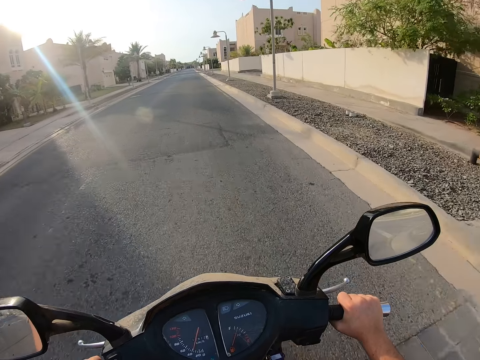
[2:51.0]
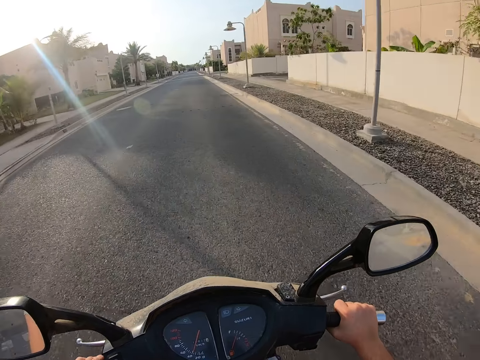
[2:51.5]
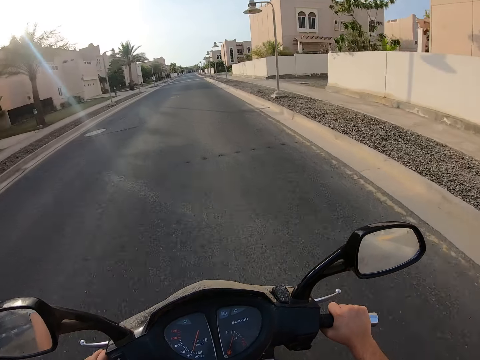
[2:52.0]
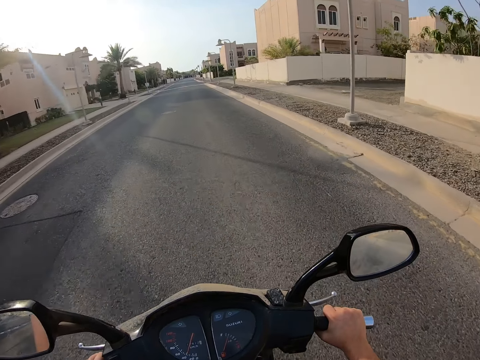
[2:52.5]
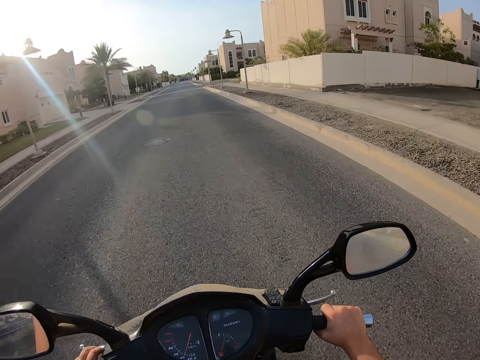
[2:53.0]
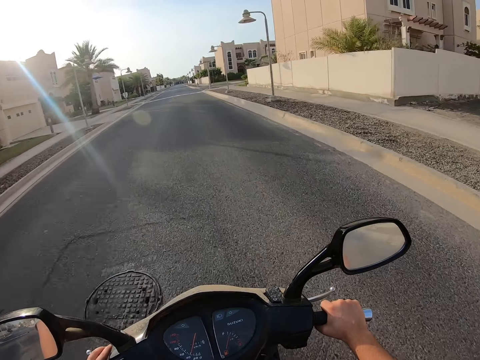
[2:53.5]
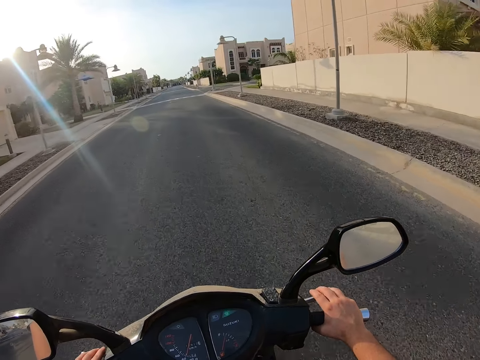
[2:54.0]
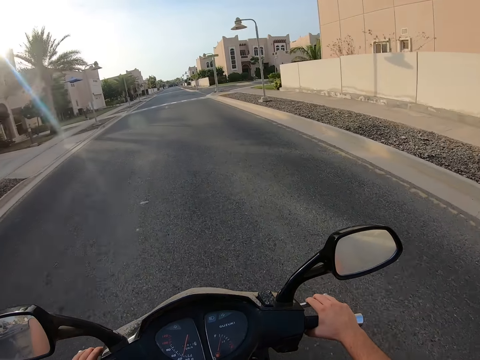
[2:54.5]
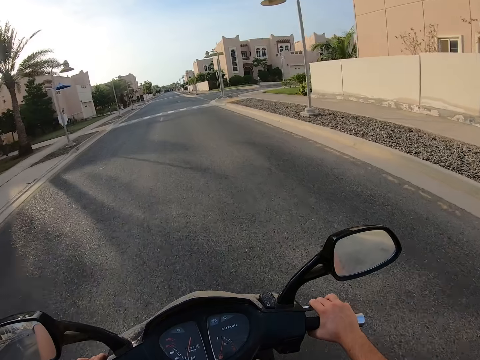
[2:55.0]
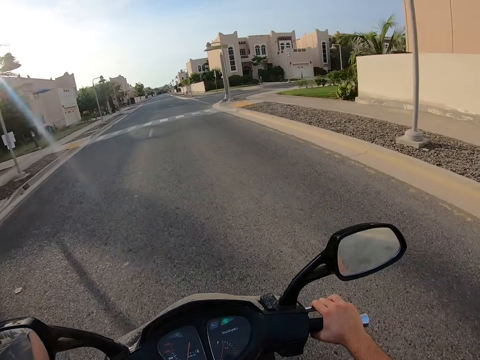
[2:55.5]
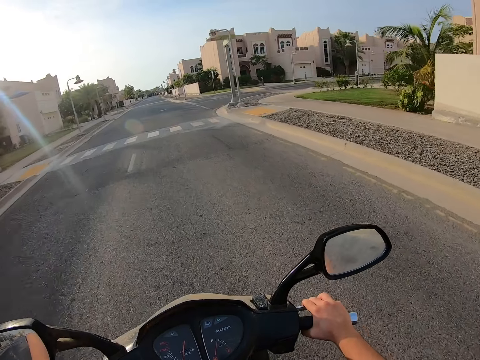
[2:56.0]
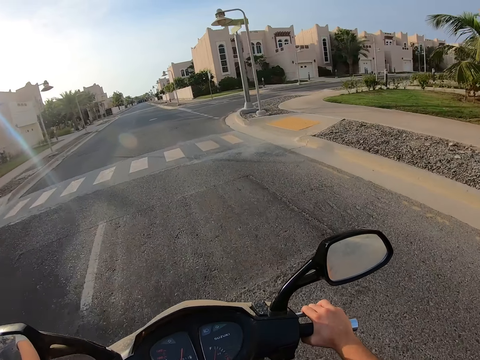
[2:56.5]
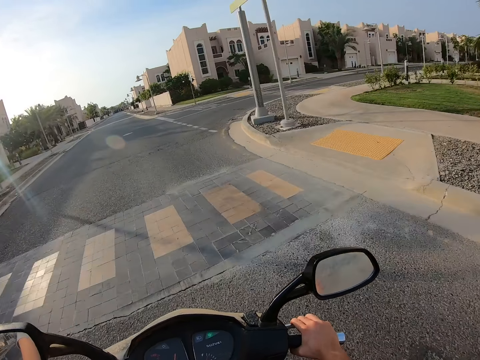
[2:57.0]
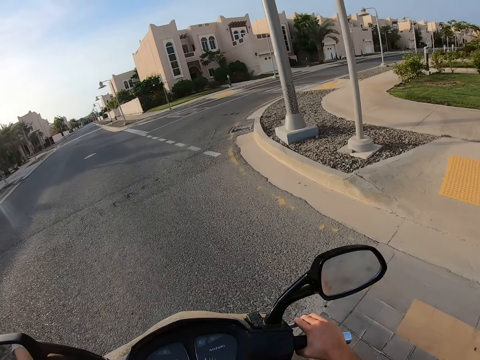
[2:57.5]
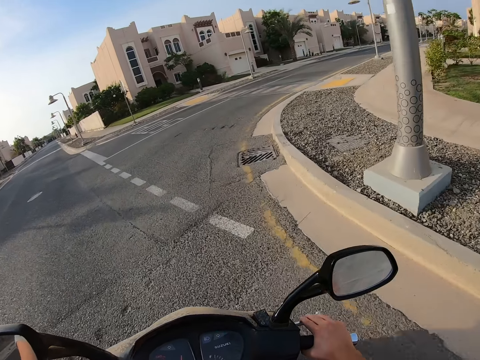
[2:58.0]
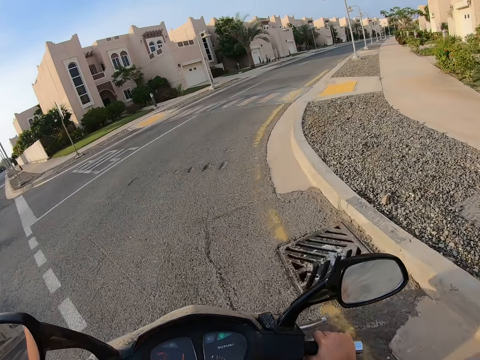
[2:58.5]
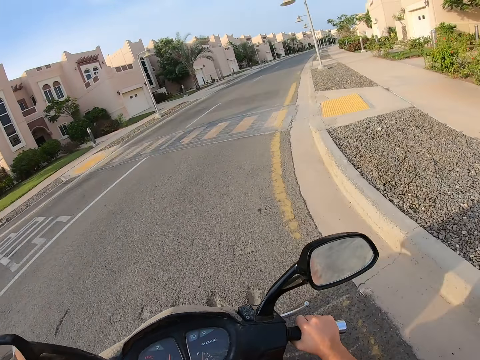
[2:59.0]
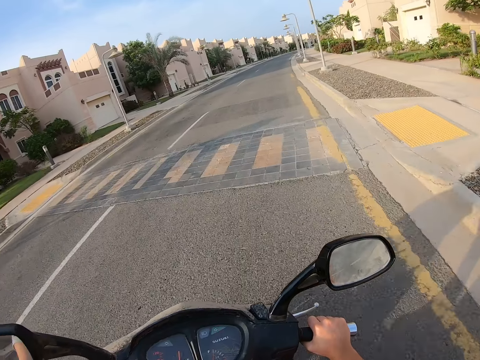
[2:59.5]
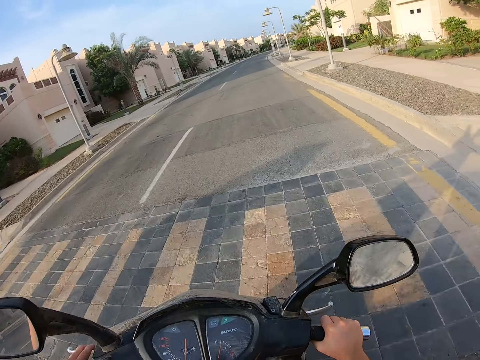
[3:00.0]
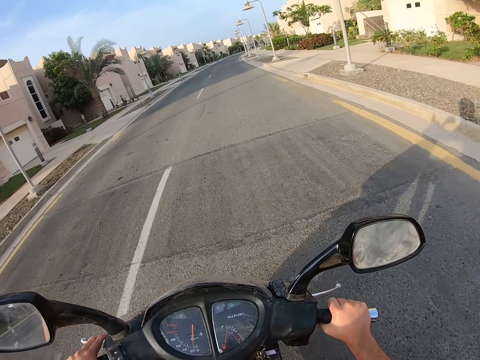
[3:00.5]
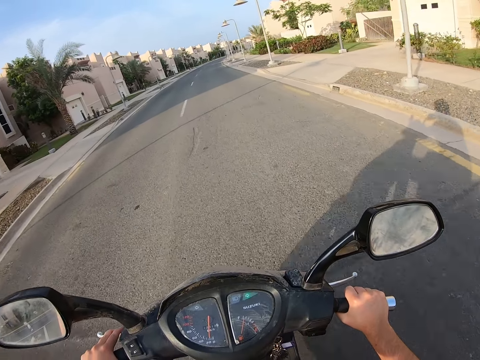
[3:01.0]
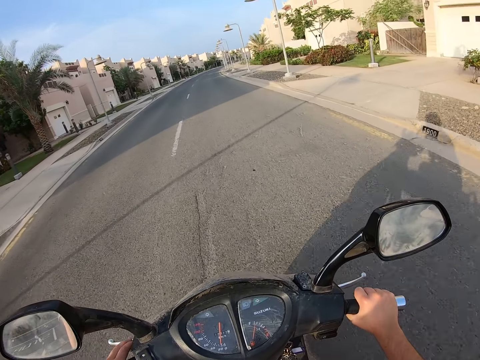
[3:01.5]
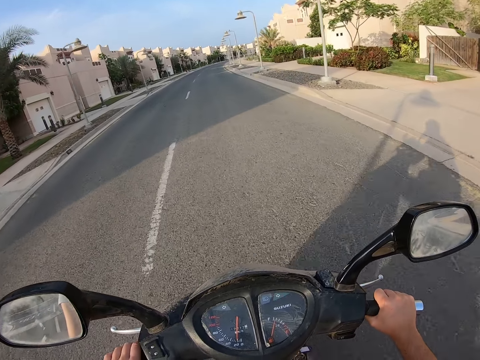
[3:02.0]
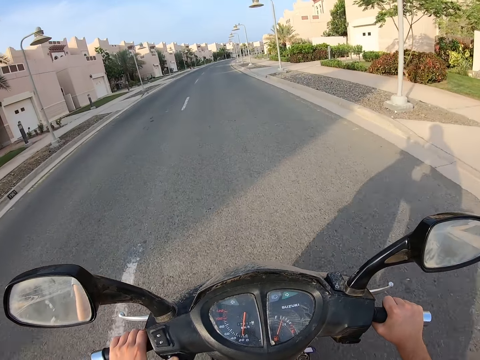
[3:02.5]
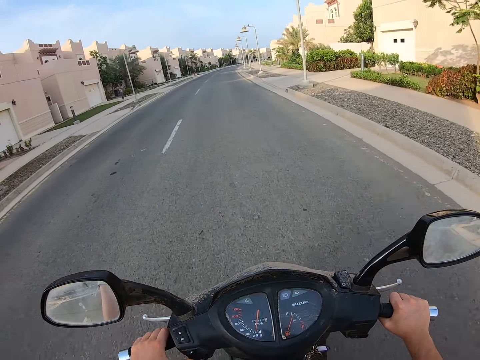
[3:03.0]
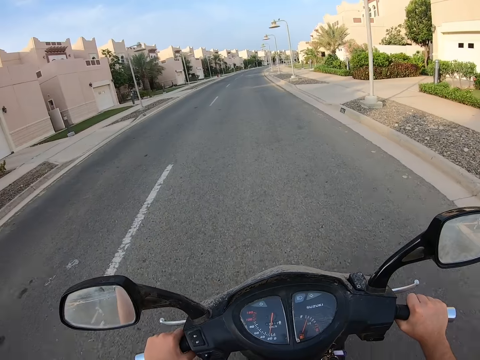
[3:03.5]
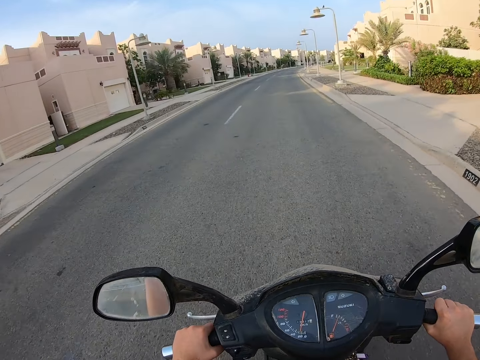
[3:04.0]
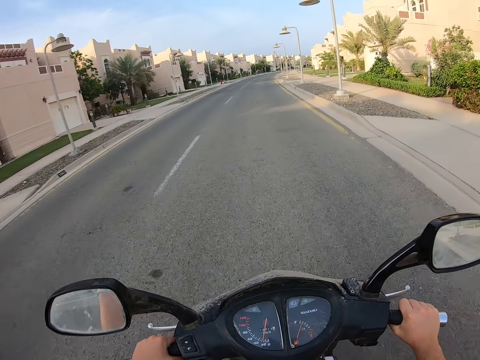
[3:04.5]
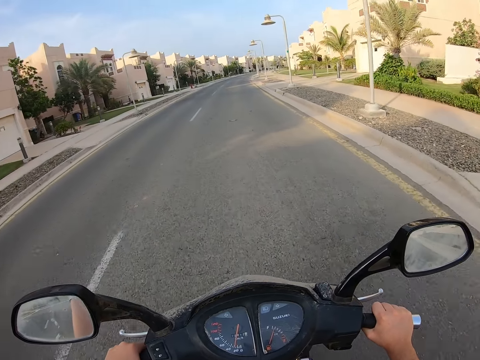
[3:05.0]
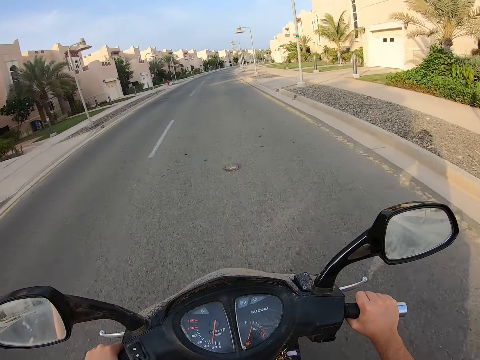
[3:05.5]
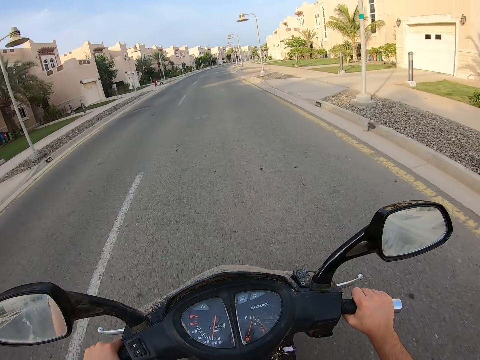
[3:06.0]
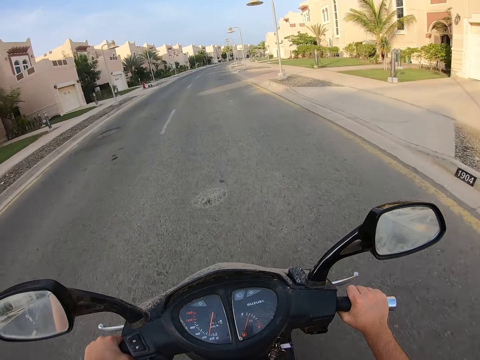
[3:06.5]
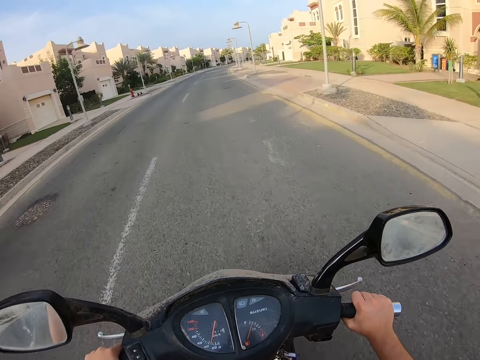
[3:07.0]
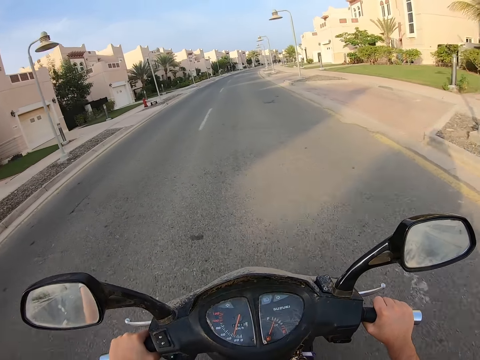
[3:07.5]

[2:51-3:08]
The camera wearer adjusts his right hand. He adjusts his left hand.

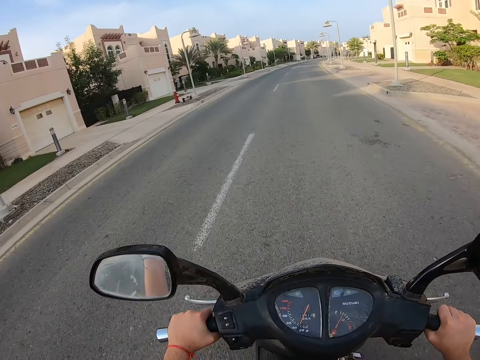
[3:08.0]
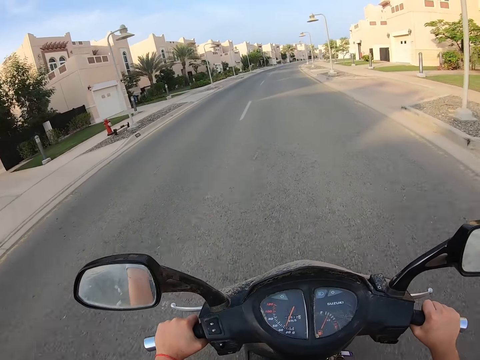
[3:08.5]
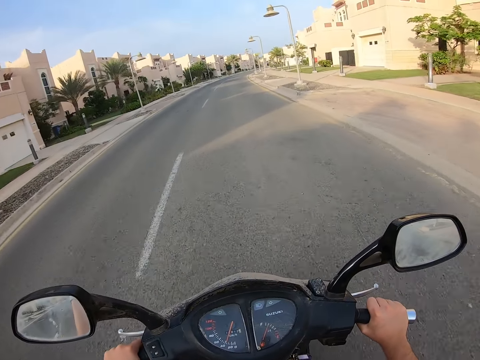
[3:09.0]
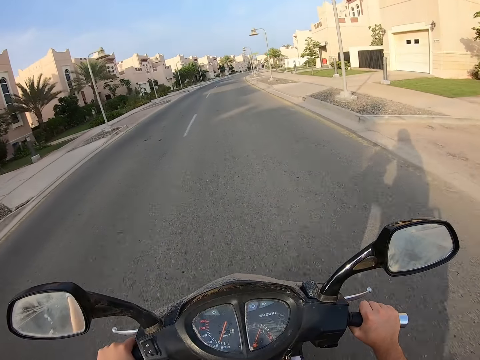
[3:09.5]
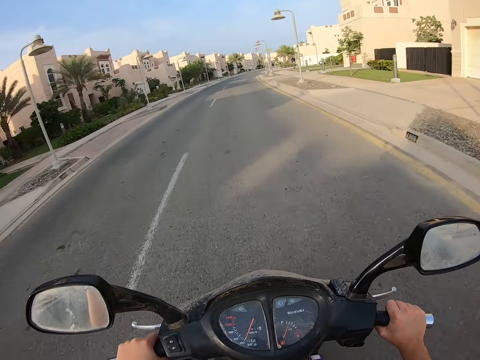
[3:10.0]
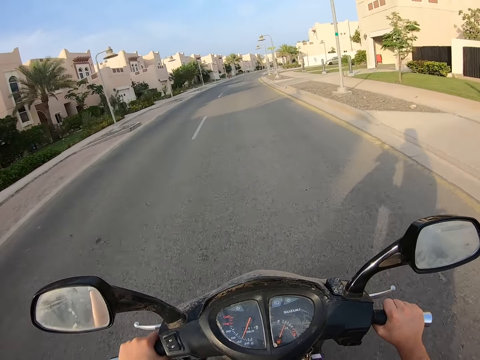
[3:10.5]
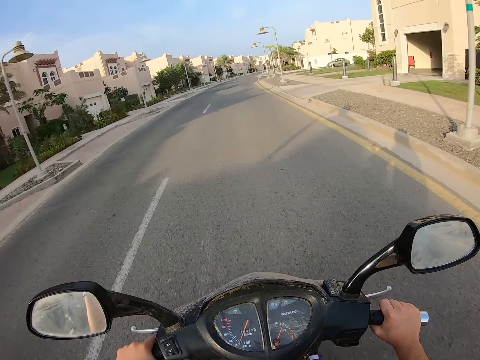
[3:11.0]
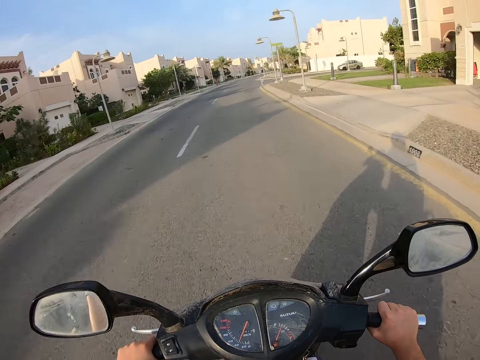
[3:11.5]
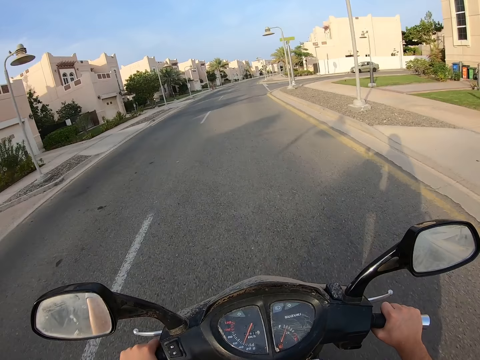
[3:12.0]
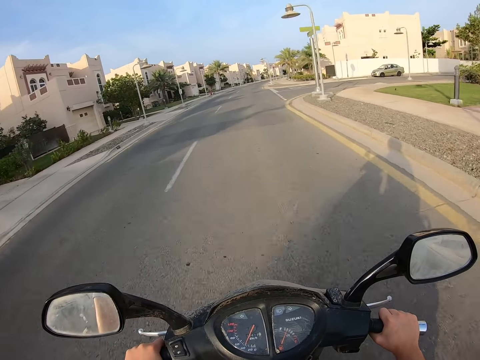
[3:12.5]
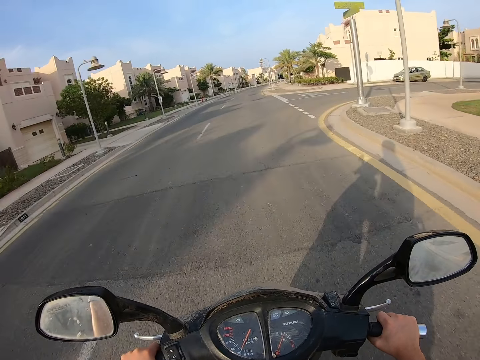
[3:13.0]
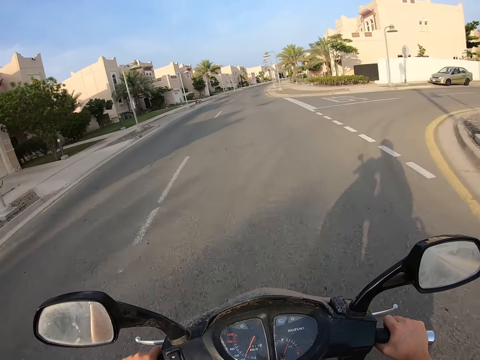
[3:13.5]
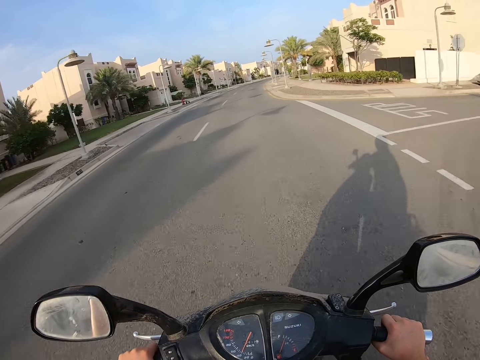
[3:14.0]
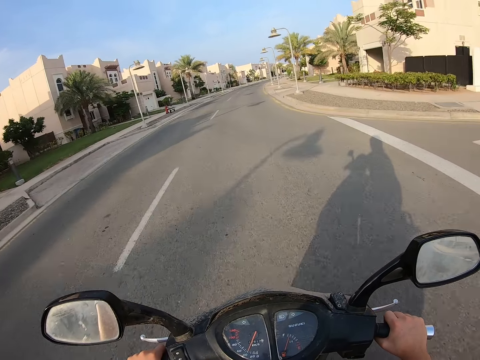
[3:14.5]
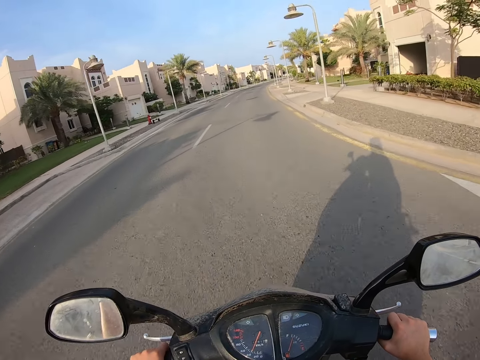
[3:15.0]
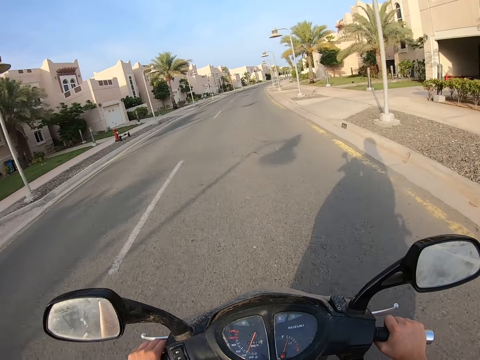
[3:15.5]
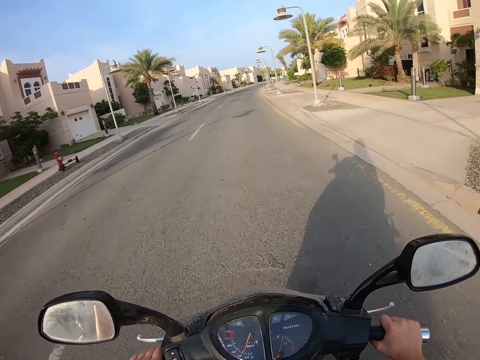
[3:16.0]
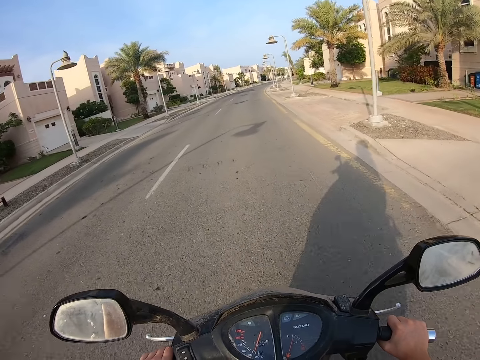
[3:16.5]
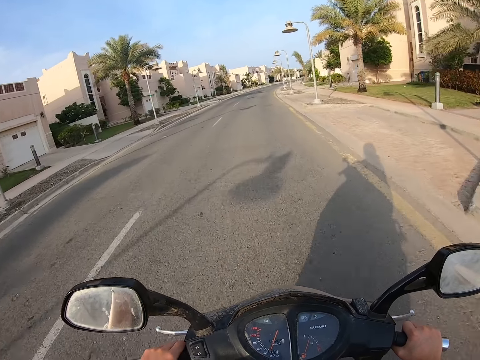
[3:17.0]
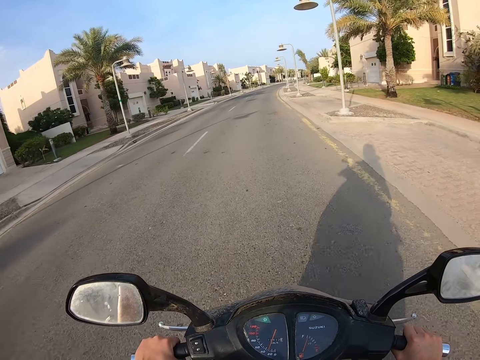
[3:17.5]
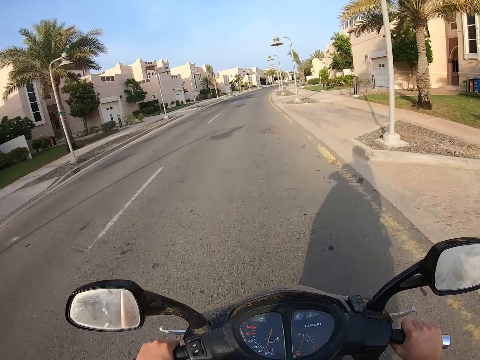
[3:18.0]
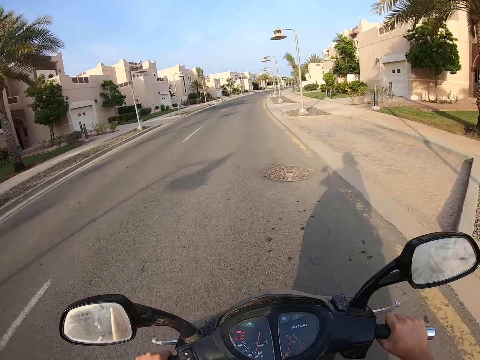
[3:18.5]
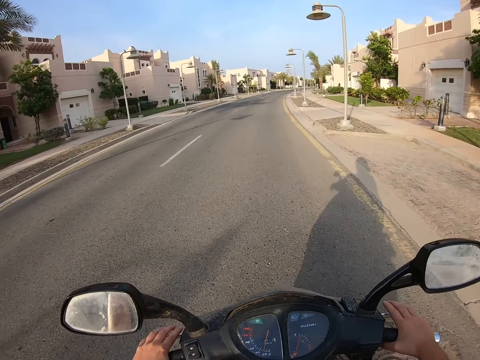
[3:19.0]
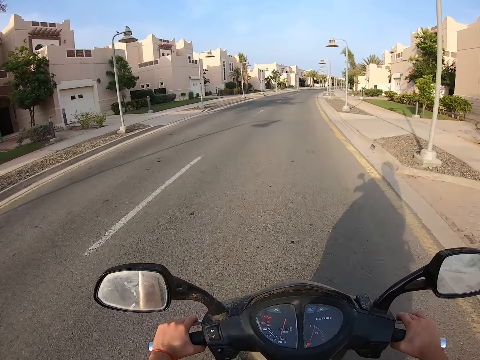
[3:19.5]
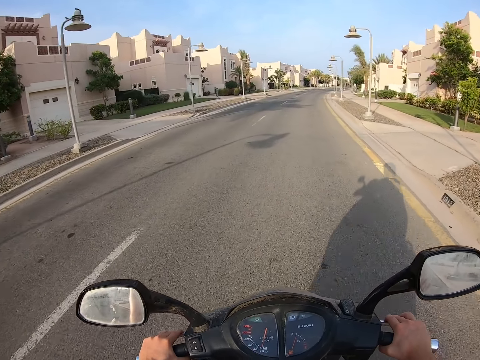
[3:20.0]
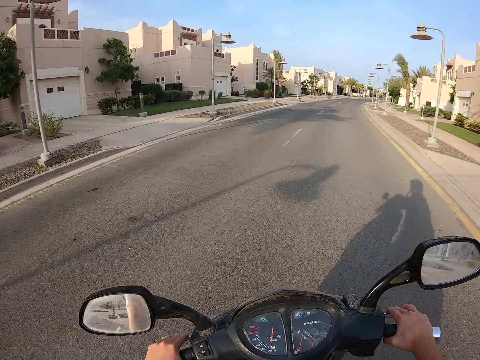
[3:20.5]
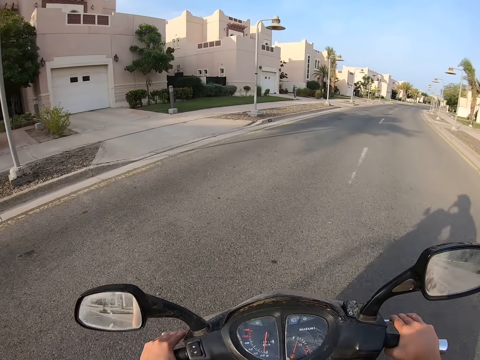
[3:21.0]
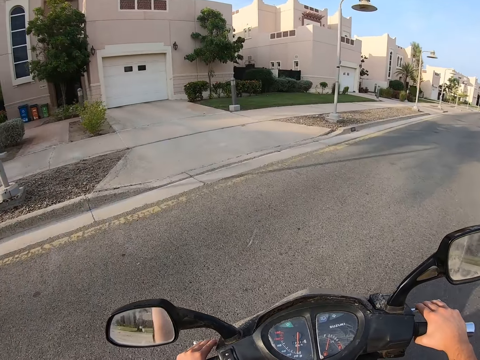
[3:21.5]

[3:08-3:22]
The camera wearer adjusts his left hand. He adjusts his right hand.
